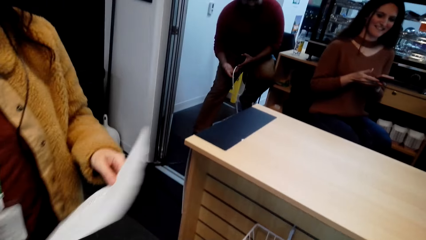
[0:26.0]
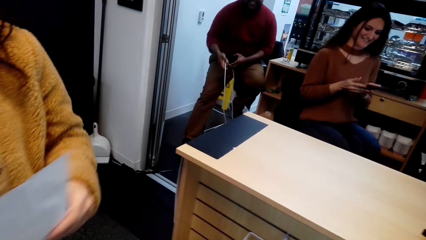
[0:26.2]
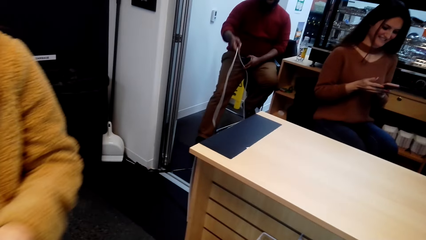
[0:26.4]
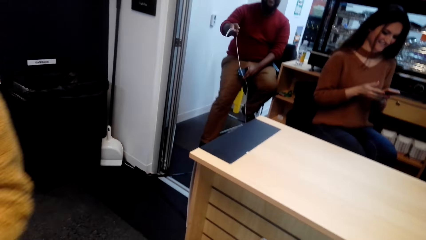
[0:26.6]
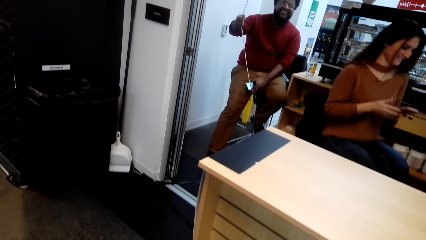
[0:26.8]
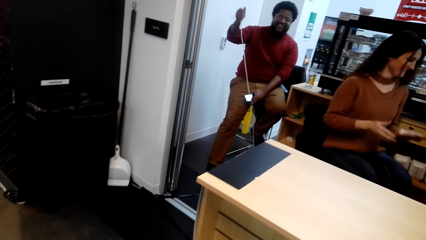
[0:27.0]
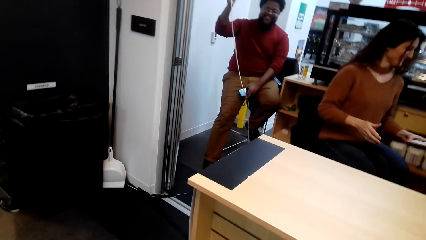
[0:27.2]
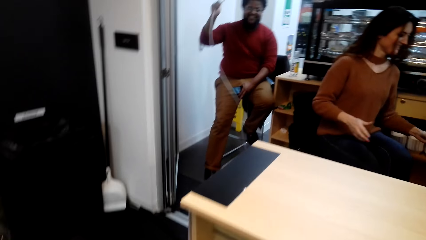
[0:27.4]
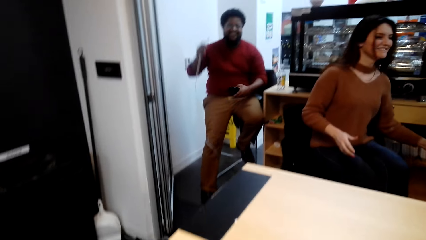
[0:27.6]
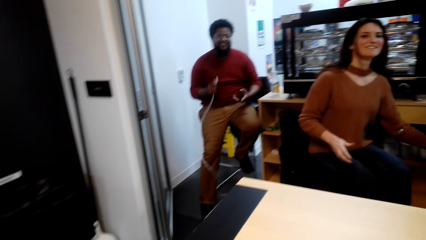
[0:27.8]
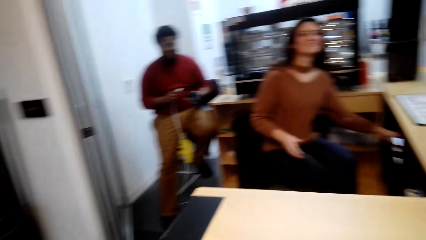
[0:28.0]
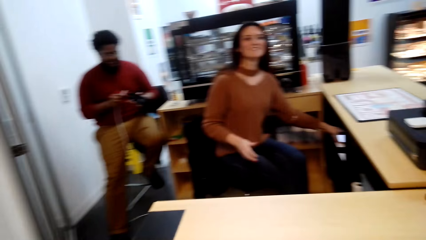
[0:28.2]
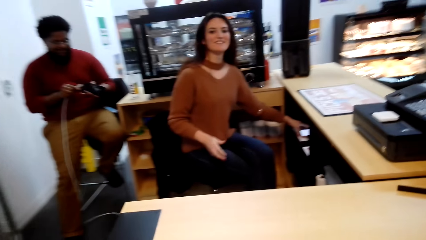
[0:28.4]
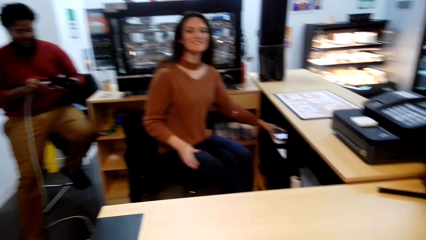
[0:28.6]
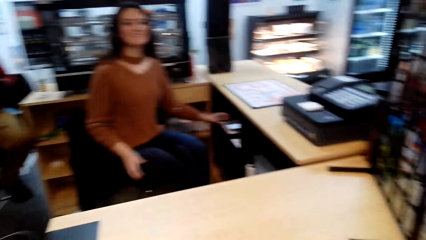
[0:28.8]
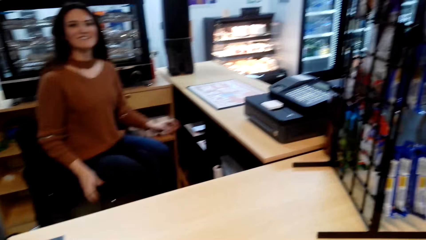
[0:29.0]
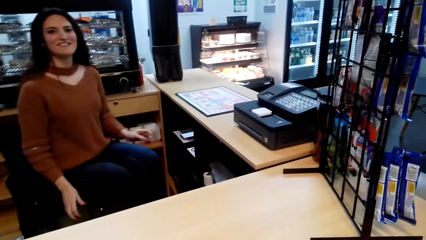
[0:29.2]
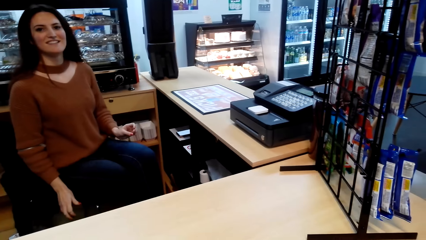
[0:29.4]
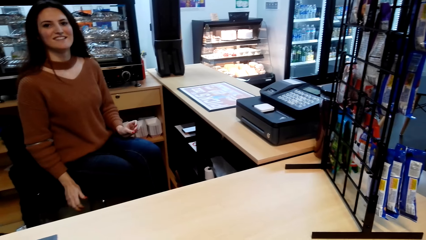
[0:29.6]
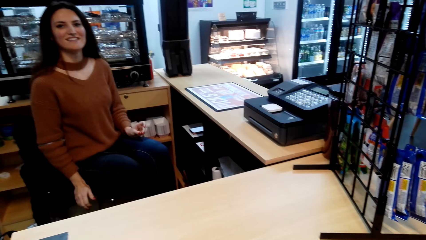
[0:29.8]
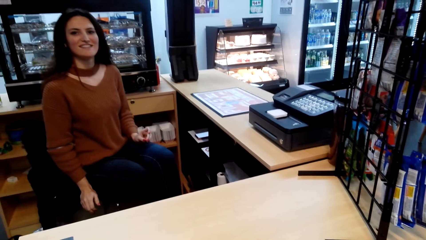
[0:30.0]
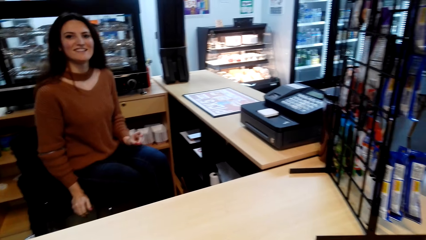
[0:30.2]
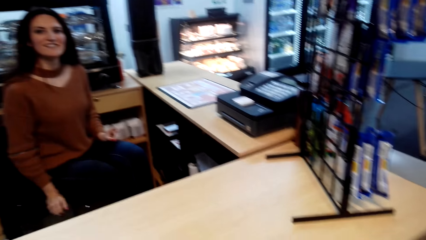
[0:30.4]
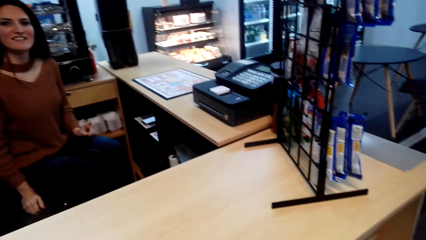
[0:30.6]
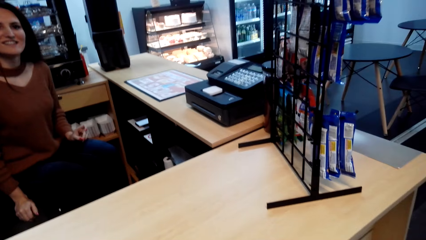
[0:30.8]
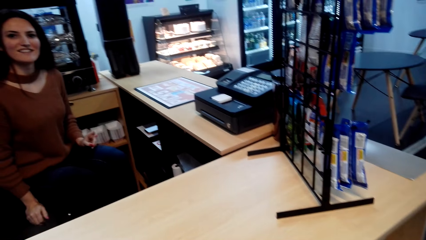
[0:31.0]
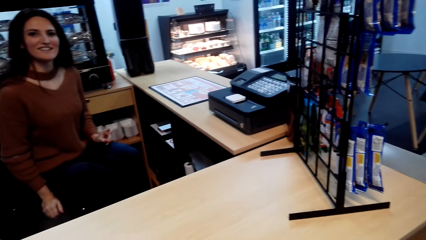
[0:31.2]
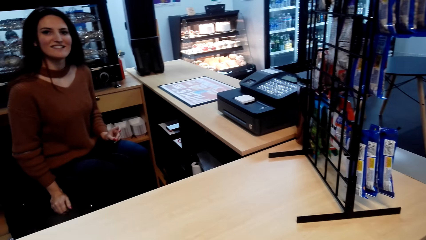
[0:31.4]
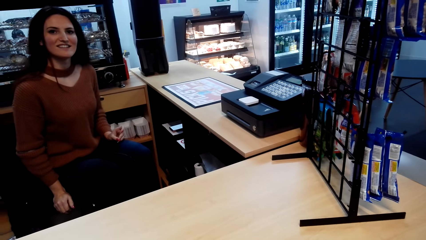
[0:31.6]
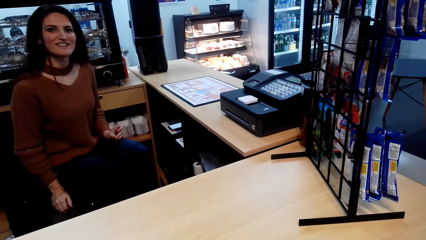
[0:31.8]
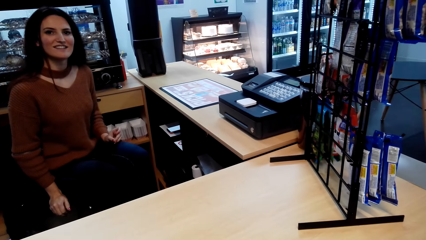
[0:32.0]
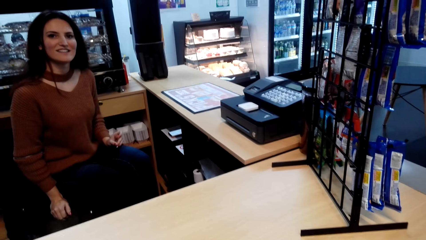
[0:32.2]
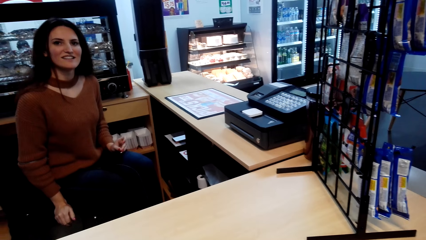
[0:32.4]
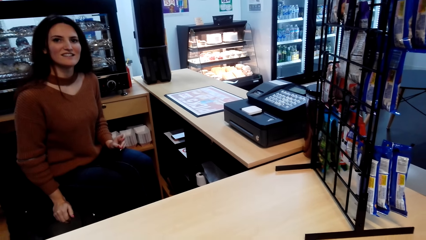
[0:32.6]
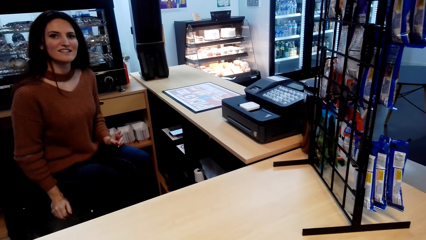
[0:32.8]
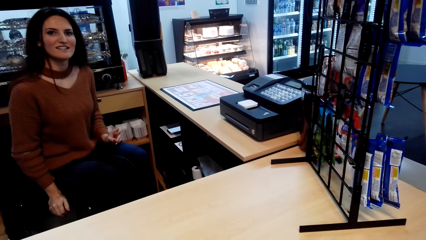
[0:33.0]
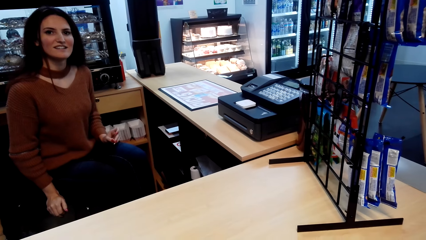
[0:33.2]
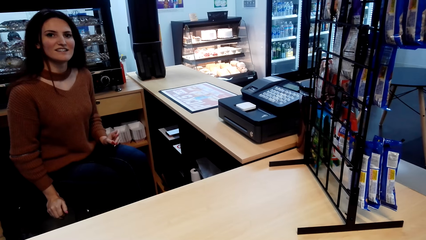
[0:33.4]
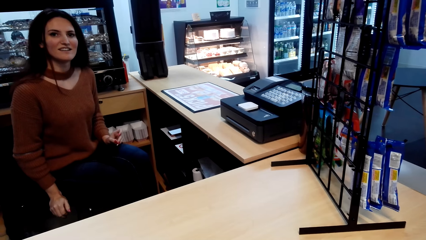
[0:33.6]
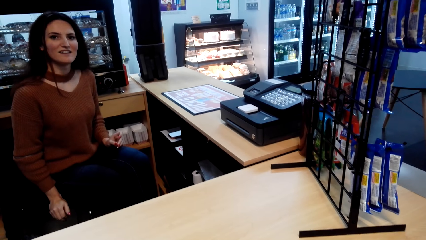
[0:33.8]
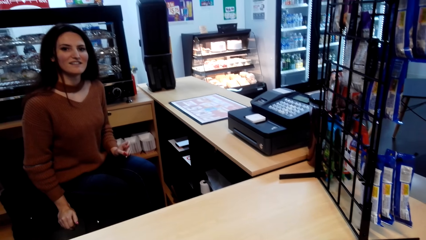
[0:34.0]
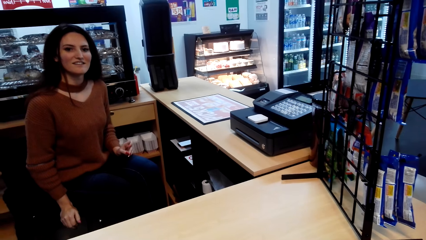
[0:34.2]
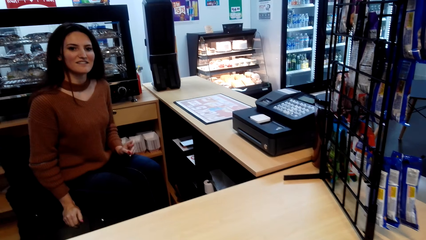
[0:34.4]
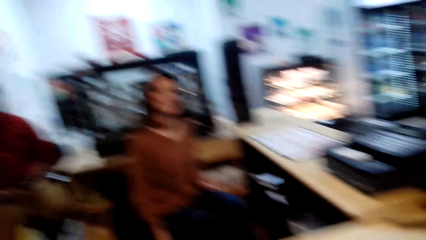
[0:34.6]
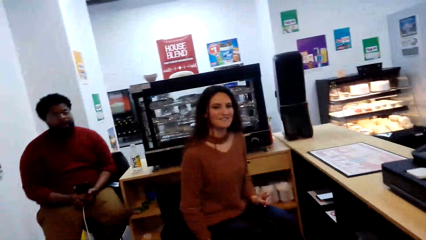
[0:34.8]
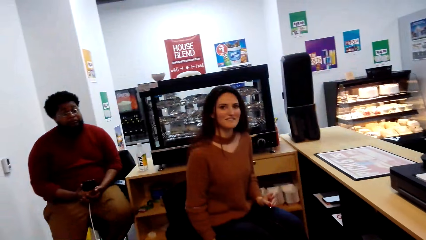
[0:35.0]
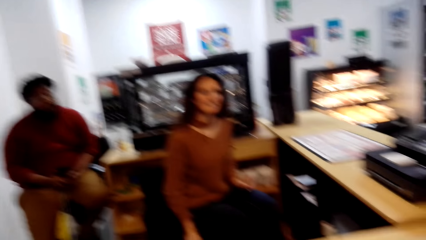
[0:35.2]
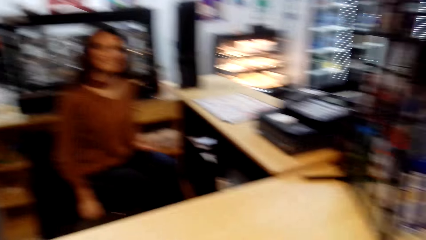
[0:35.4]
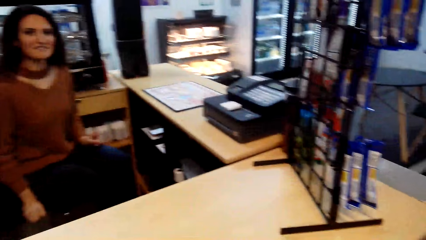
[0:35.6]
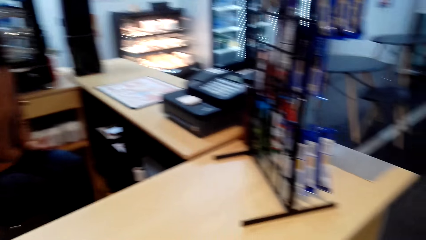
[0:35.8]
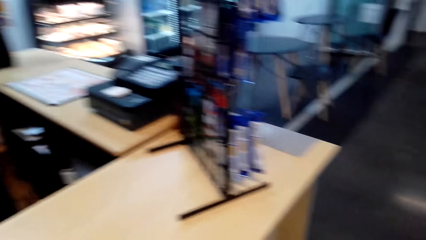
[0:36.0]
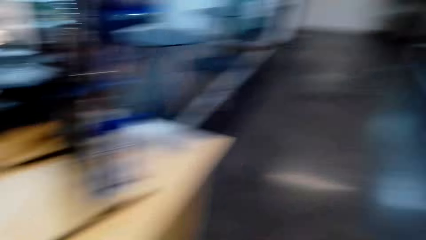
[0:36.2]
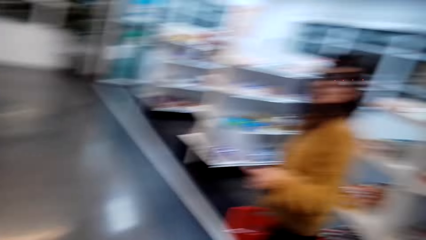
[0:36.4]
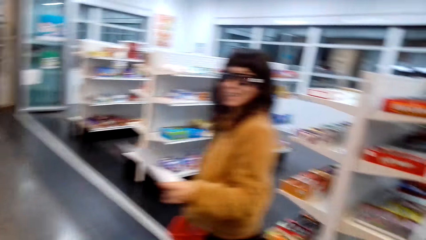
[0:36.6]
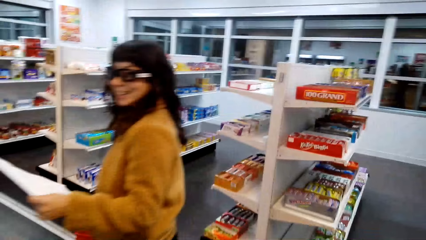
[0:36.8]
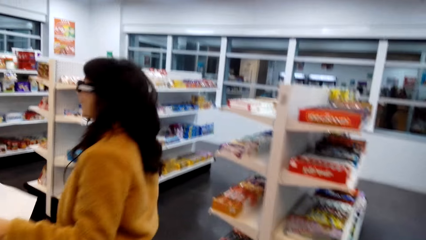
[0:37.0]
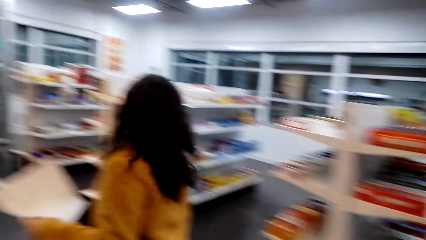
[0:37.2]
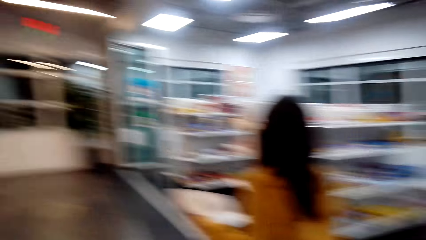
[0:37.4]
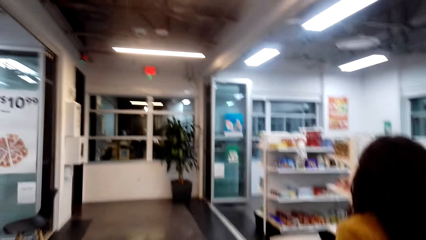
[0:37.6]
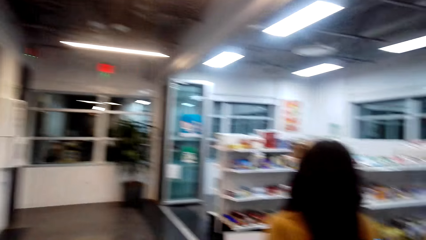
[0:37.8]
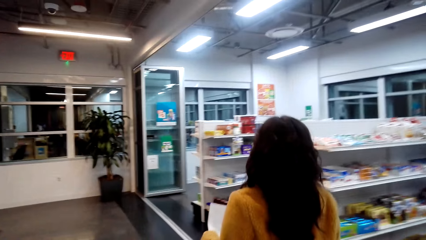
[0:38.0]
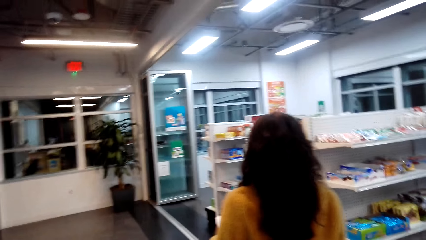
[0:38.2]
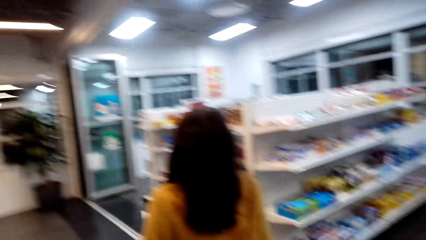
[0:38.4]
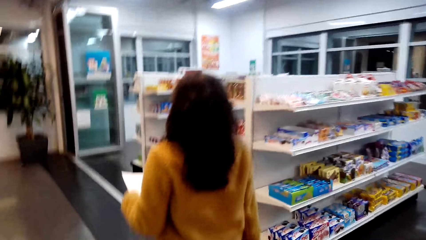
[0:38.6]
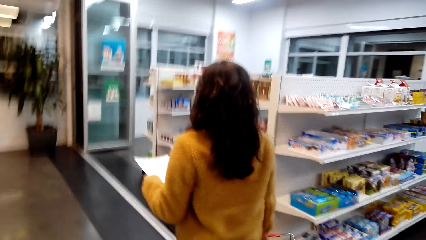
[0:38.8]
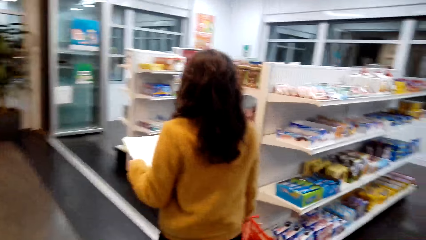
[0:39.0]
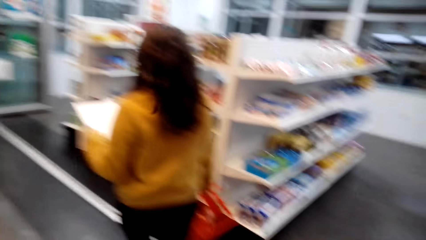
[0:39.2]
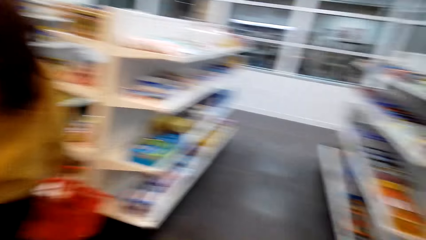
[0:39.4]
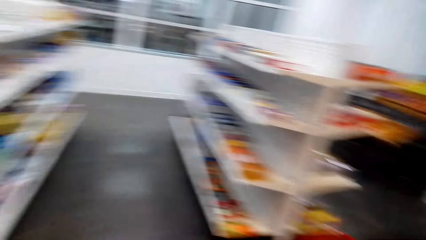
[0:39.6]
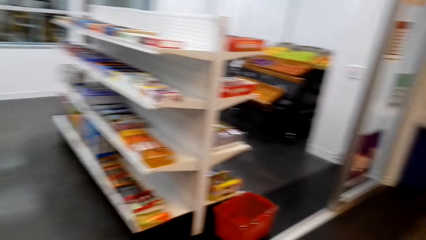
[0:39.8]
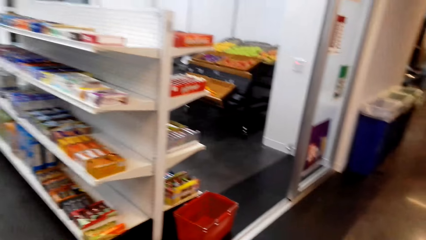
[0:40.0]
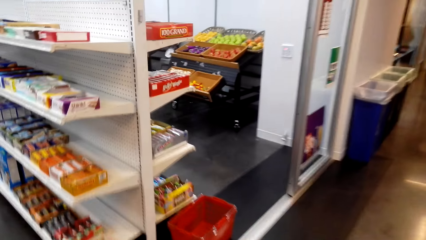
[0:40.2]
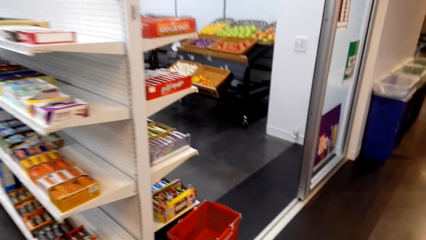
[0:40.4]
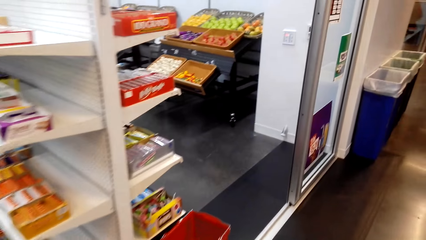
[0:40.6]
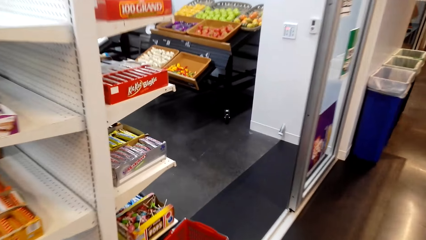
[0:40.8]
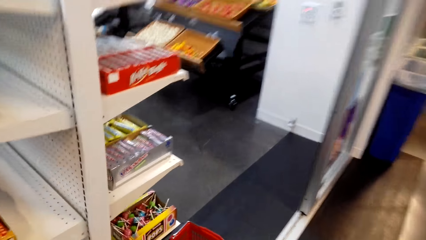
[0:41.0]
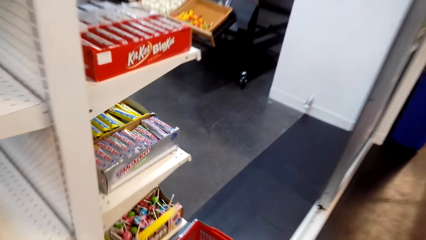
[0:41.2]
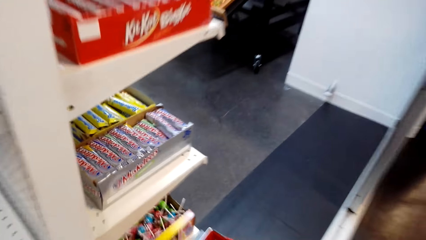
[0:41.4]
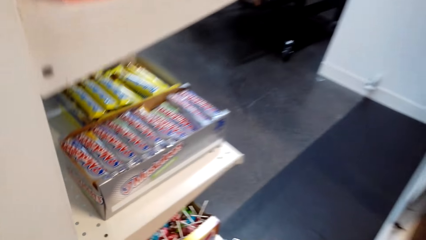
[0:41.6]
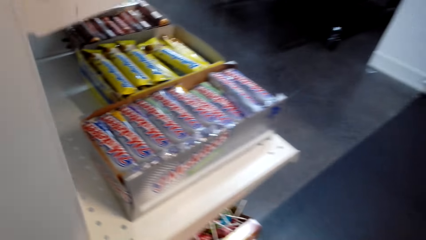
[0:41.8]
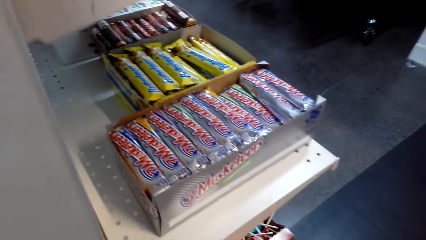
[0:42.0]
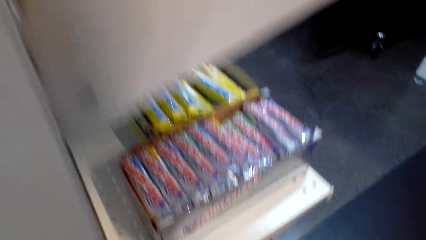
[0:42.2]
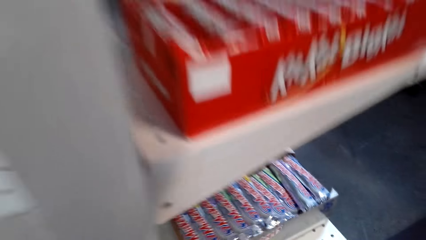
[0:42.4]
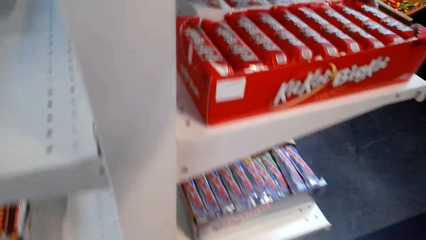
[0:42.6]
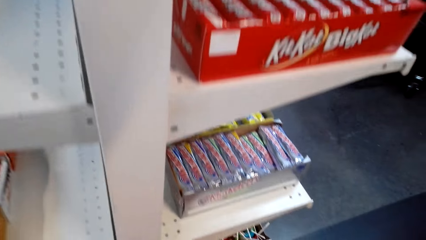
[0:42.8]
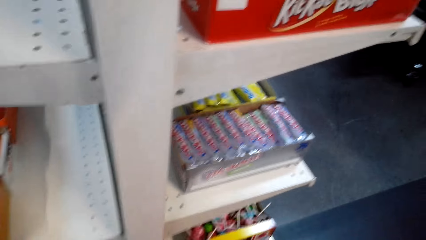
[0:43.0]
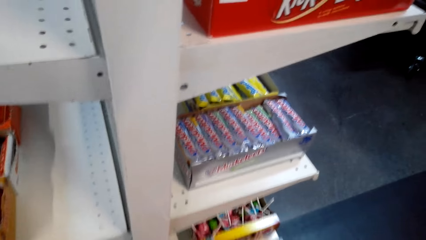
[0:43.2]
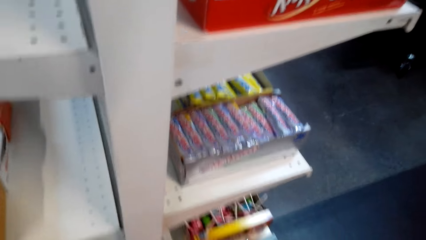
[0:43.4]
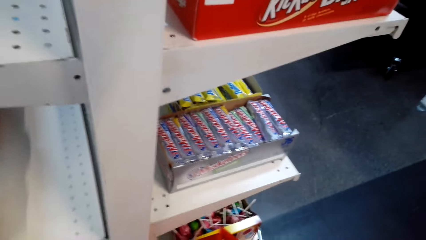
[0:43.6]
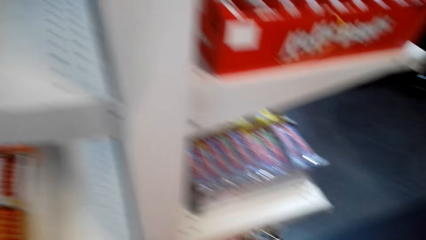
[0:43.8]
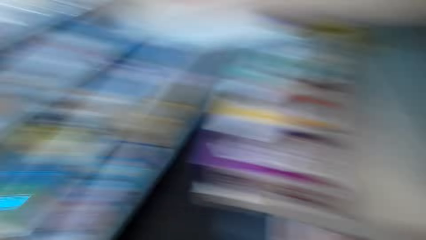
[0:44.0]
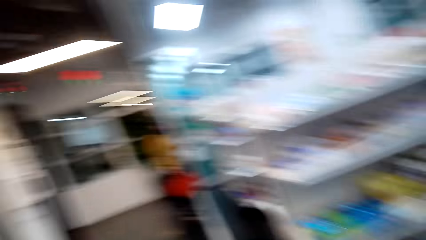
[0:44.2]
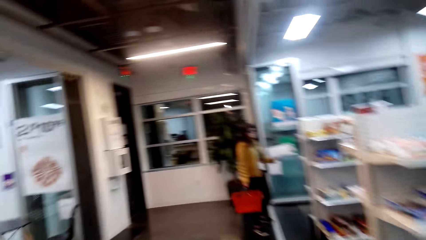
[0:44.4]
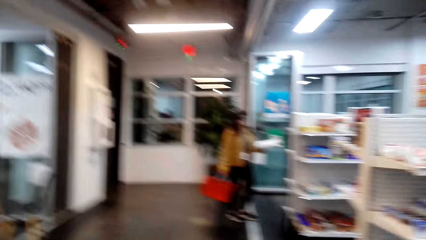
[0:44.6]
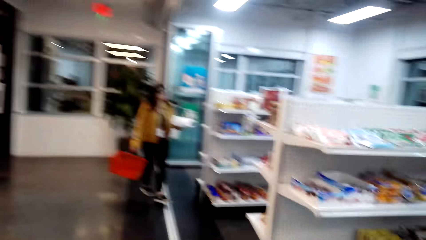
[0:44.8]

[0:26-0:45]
The camera wearer speaks to a woman. A man speaks to the camera wearer. The camera wearer speaks to the man. They walk in the supermarket. They look around. They pick up the shopping basket.
